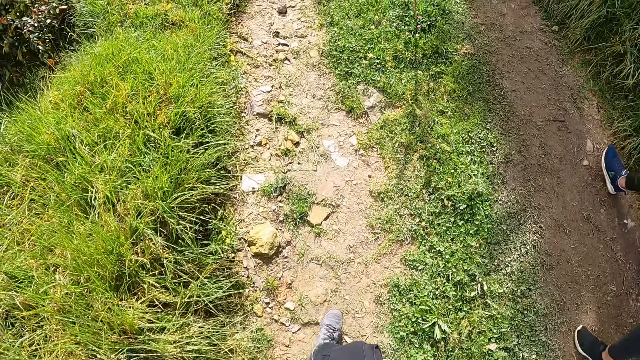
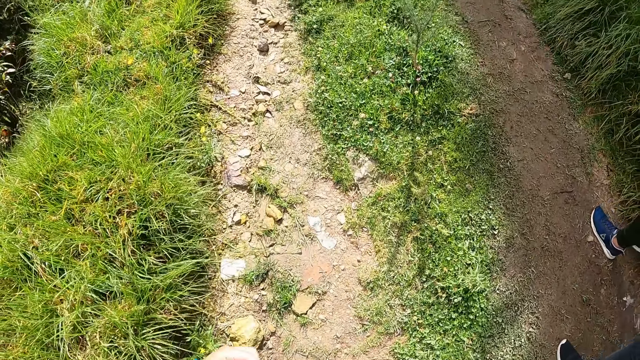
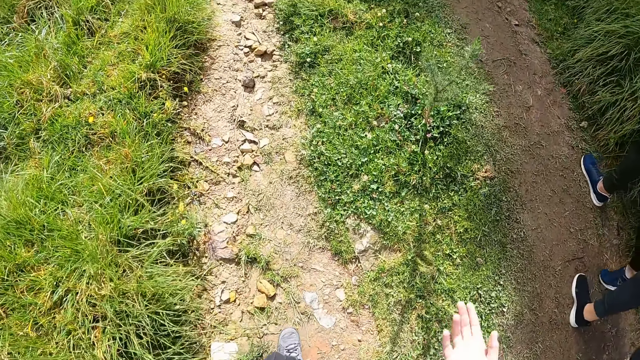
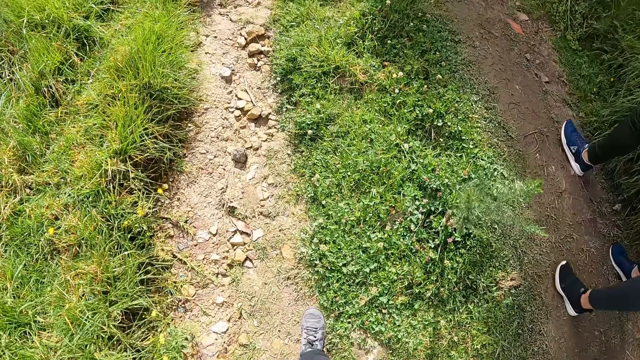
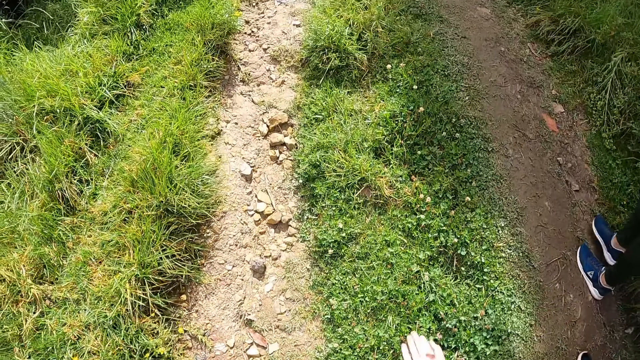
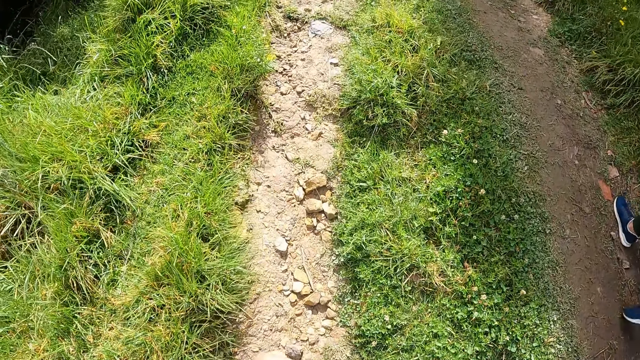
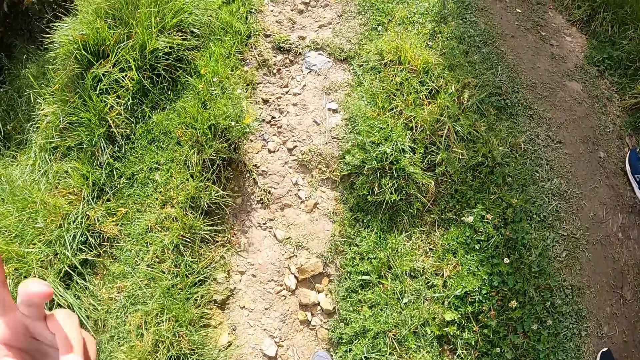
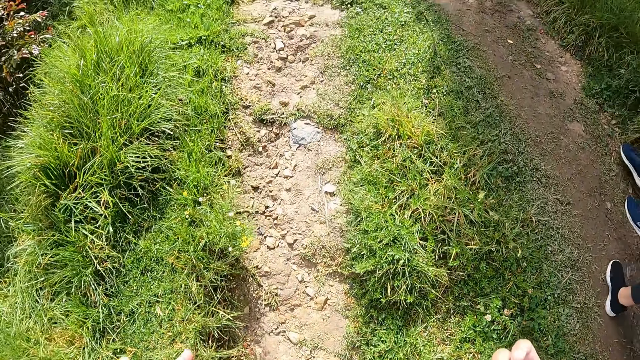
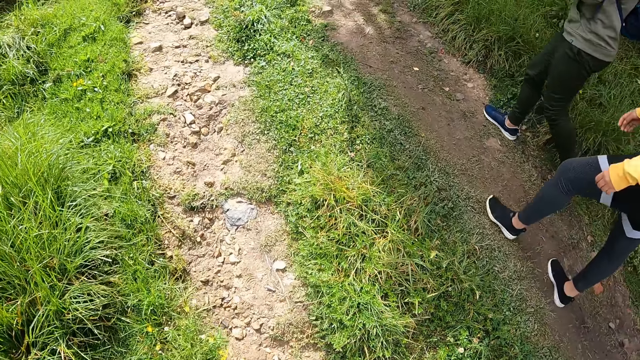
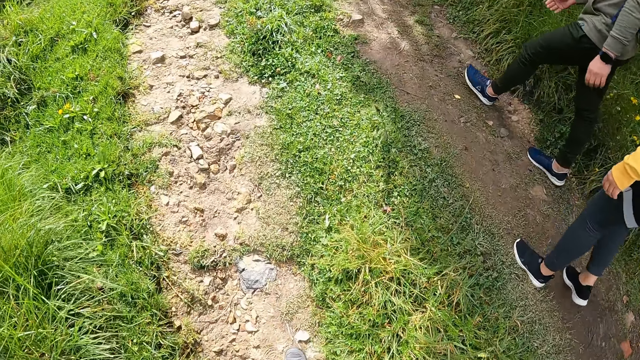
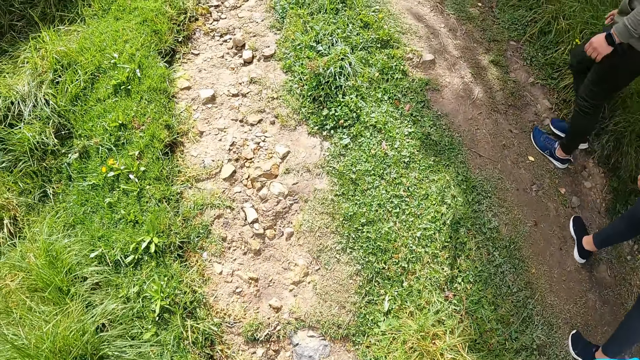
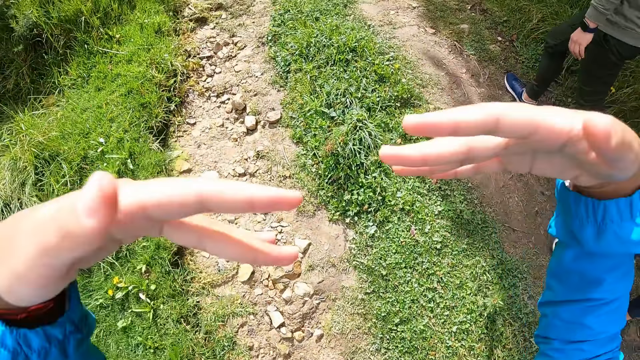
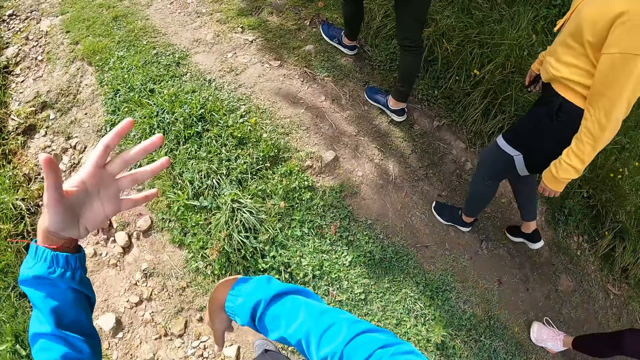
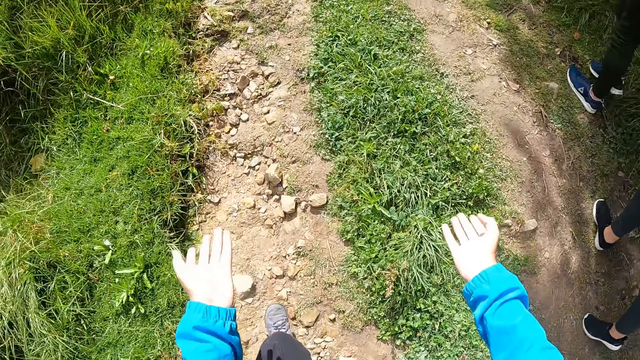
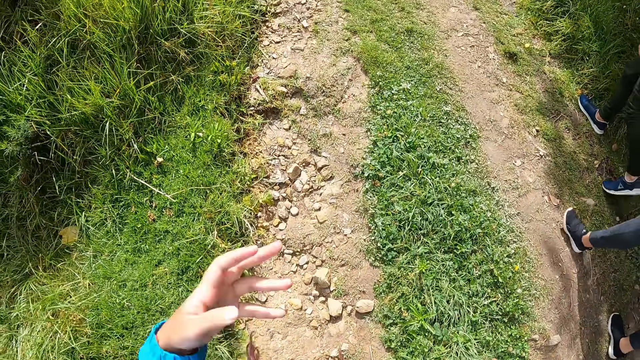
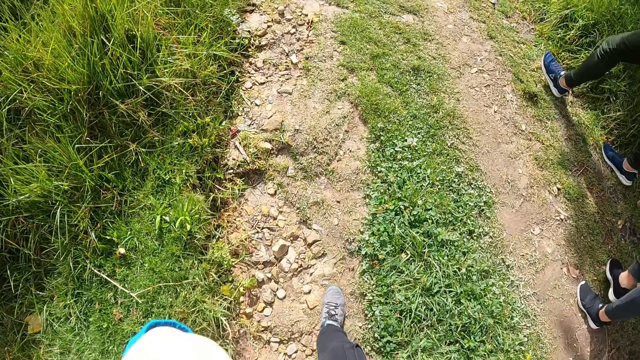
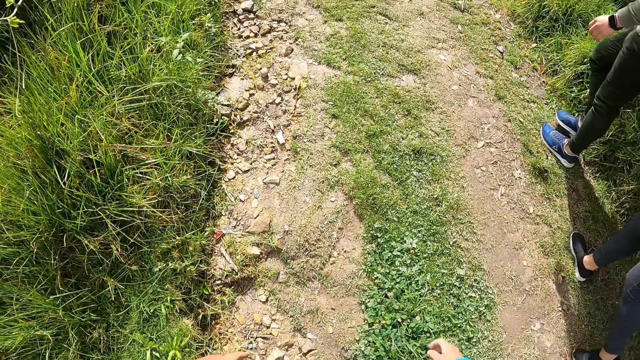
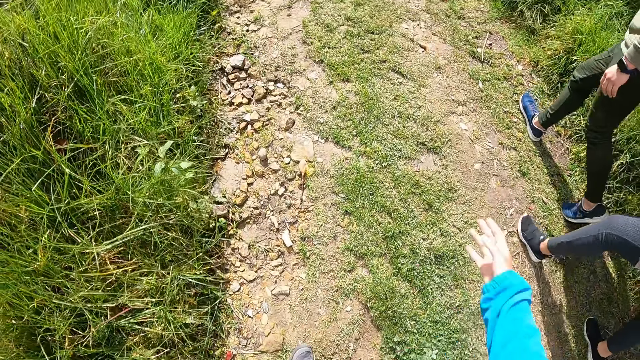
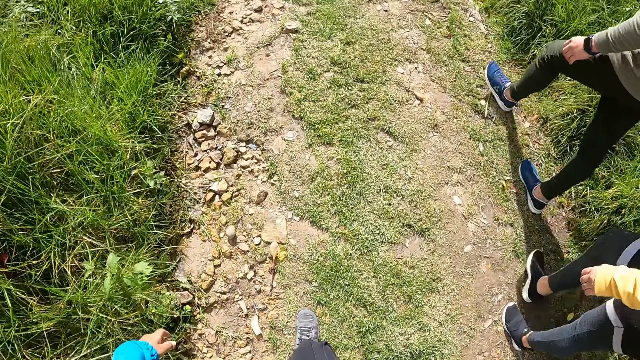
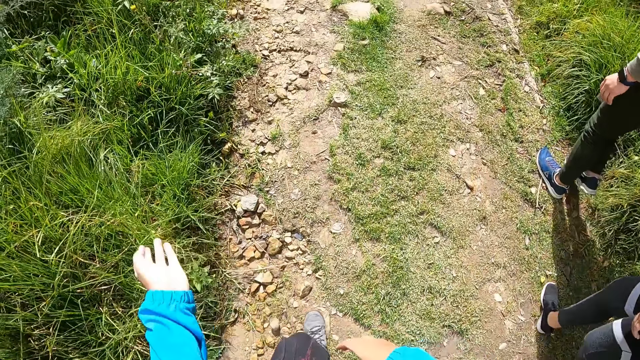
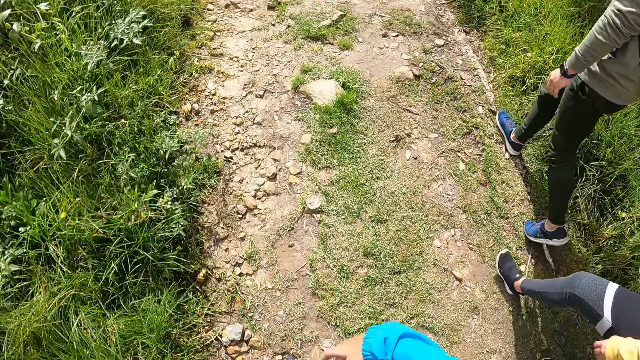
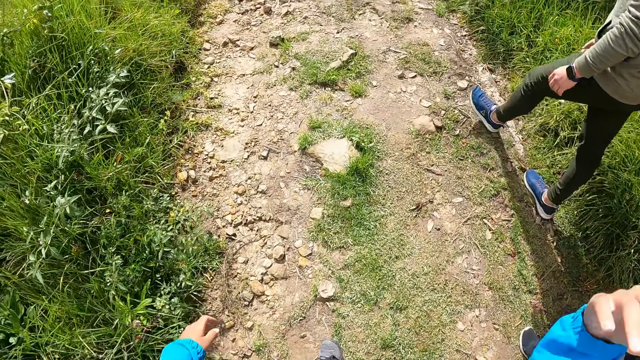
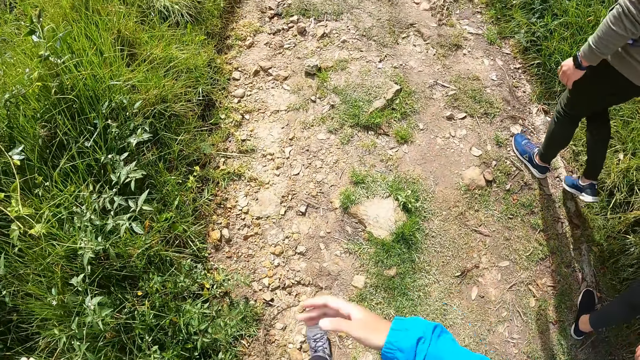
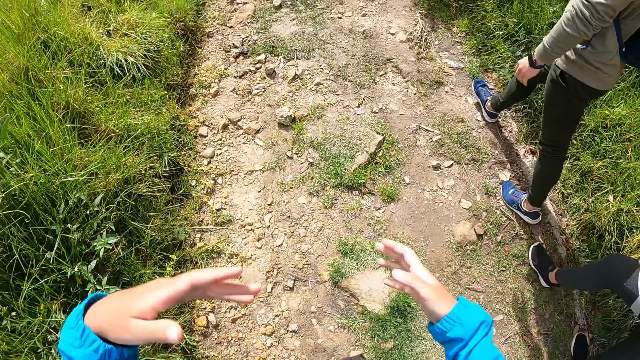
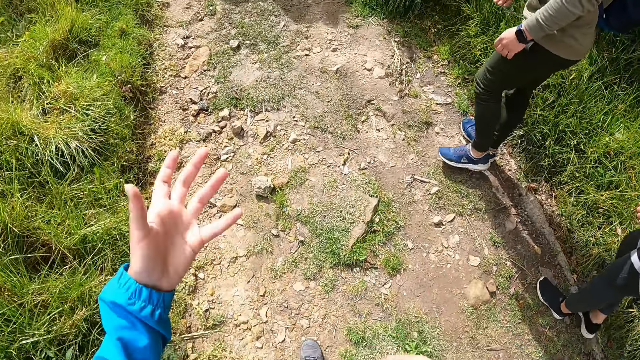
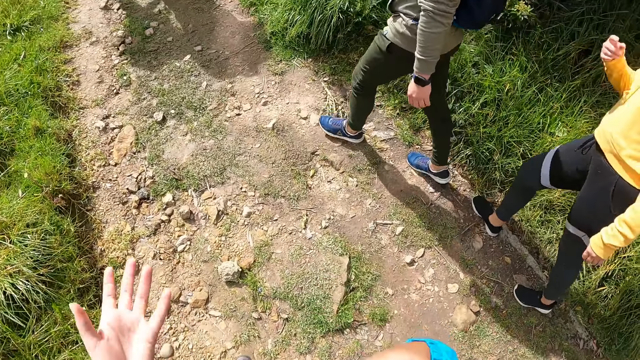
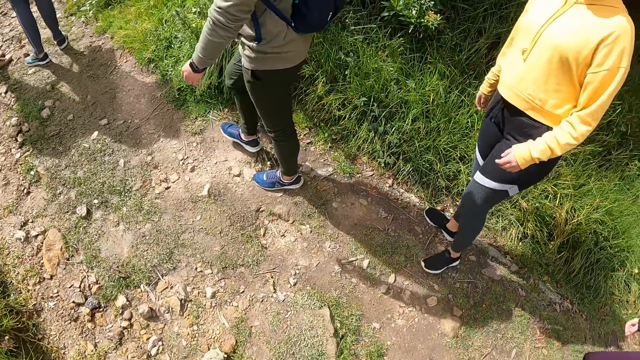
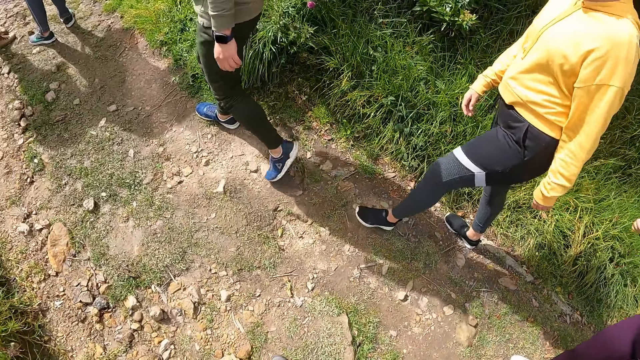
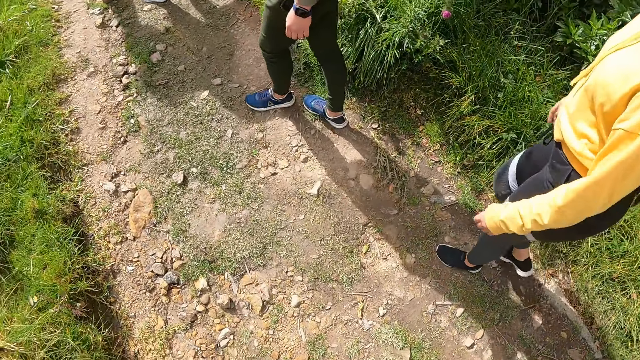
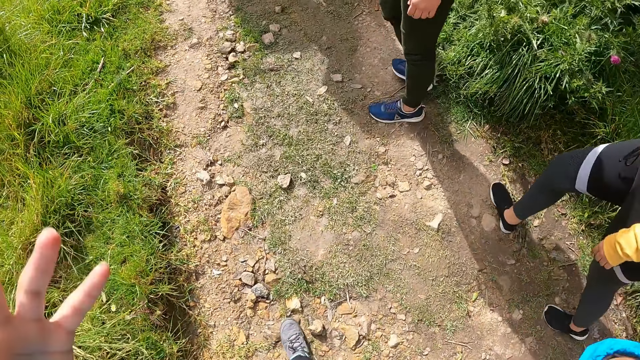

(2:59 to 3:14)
The camera wearer walks. They raise a hand. They walk.

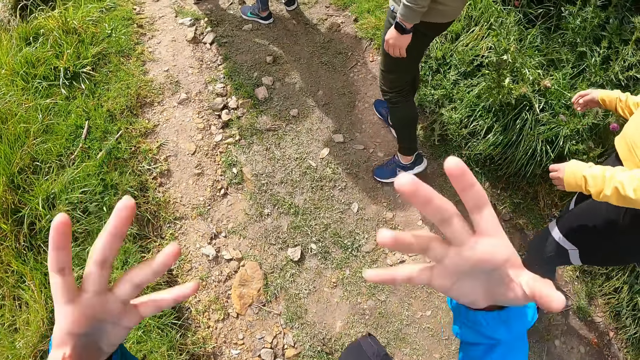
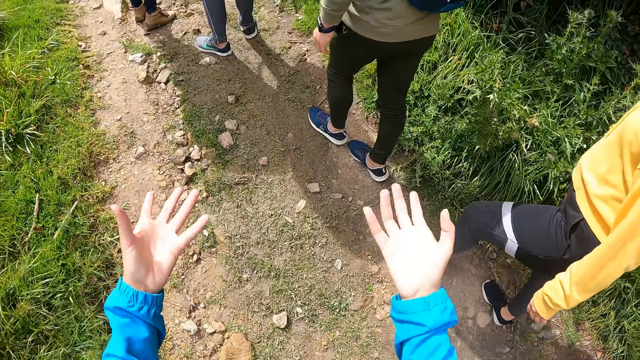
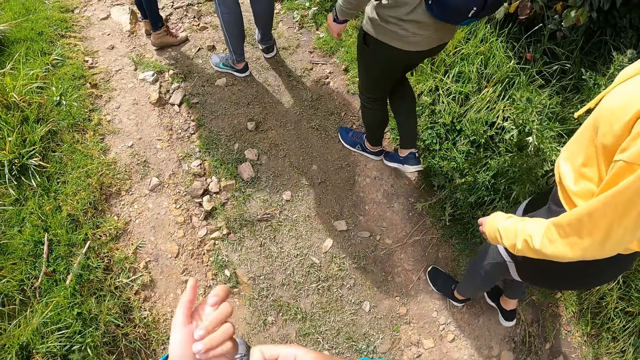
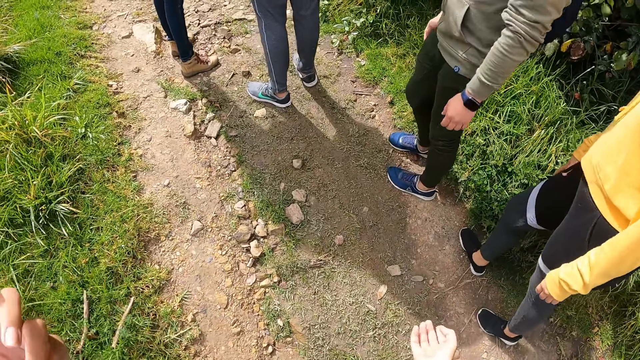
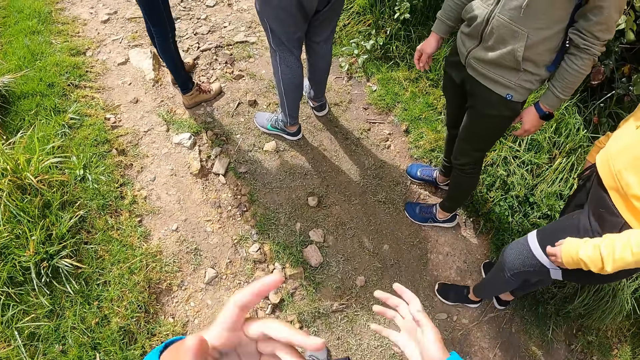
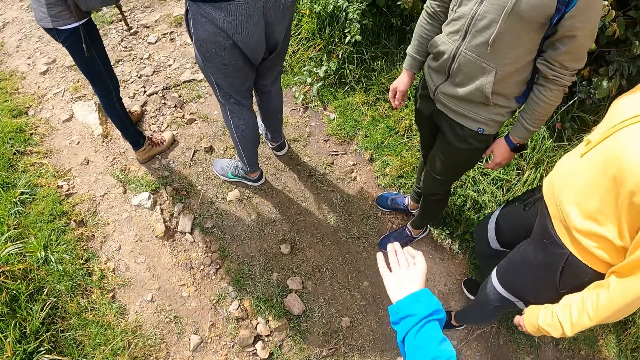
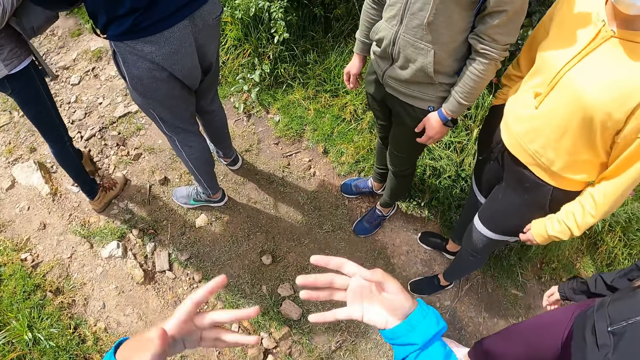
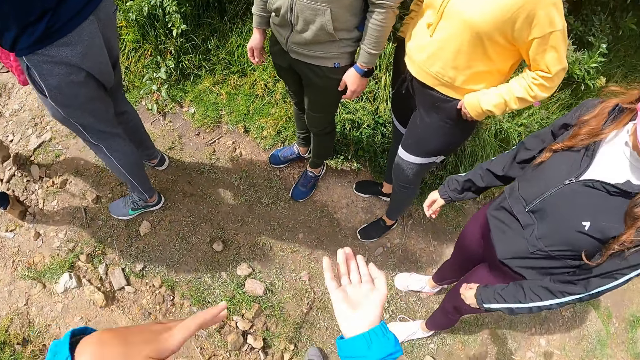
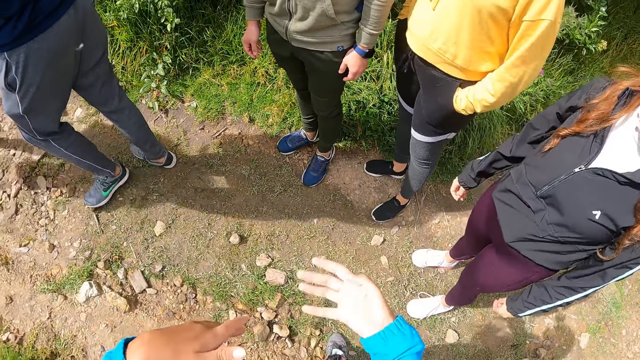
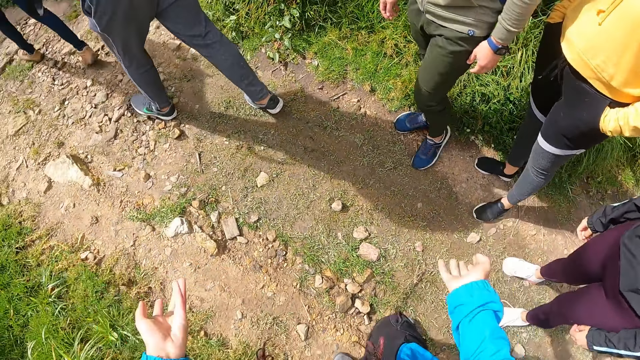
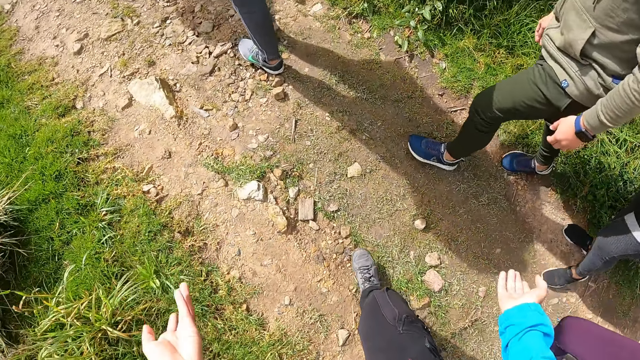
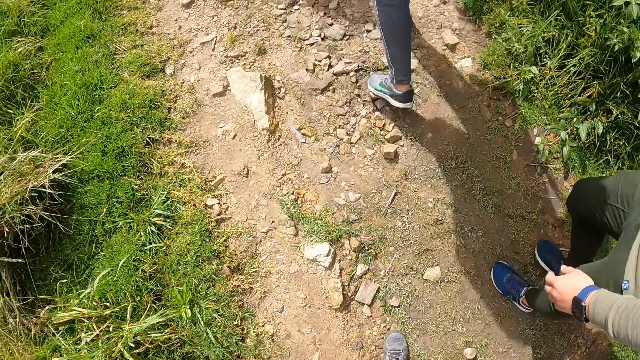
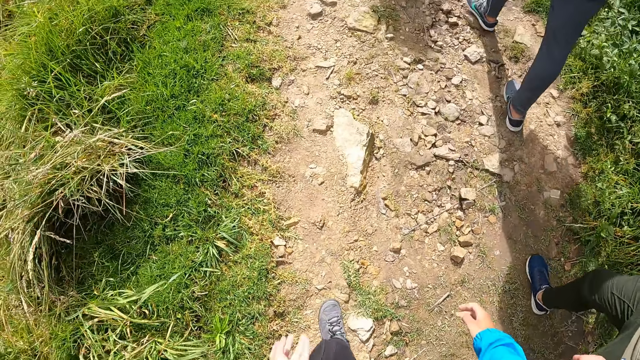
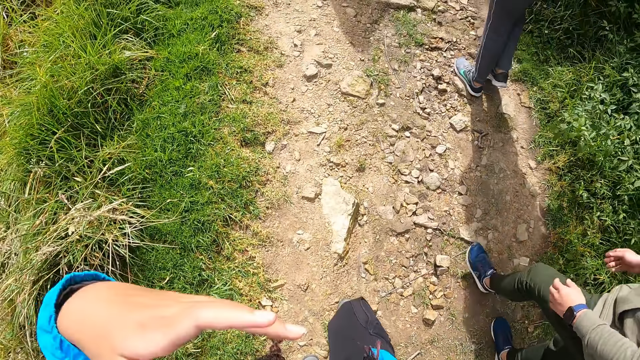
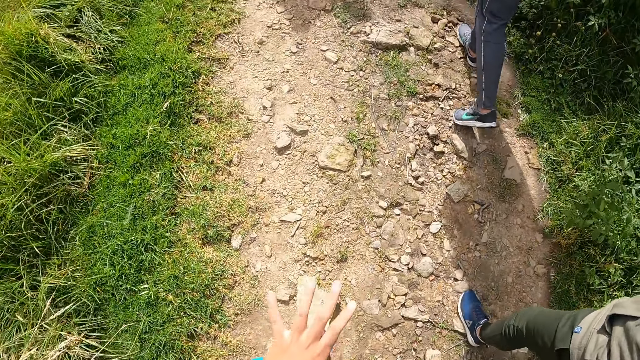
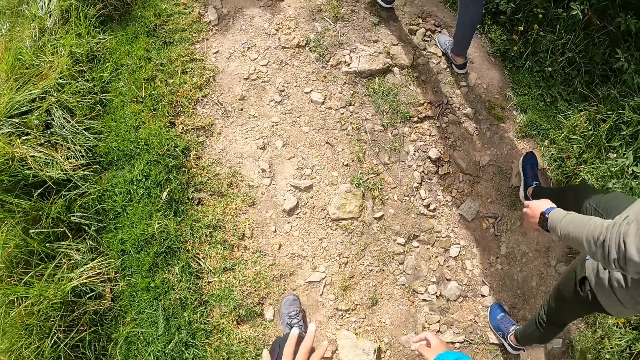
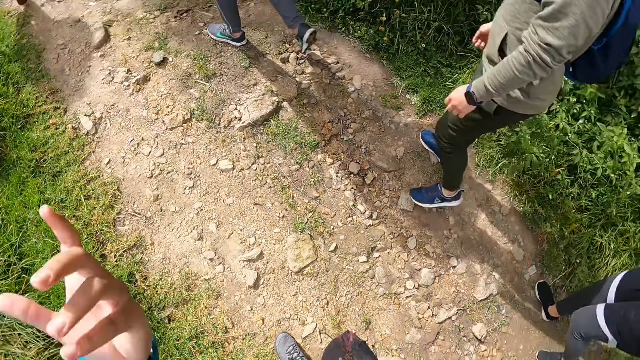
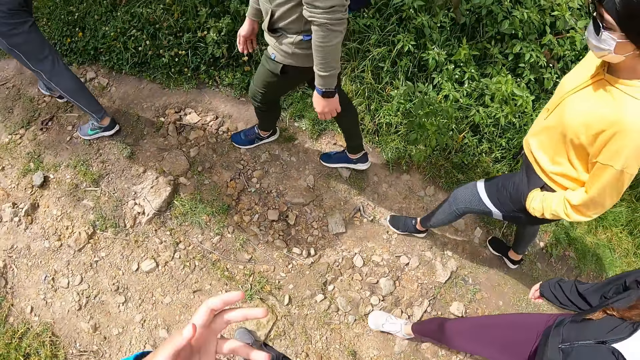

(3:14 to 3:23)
The camera wearer walks.
